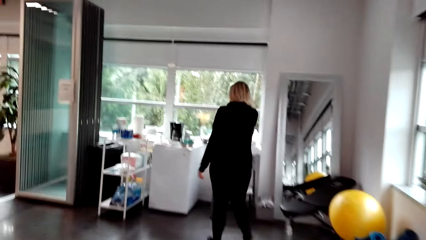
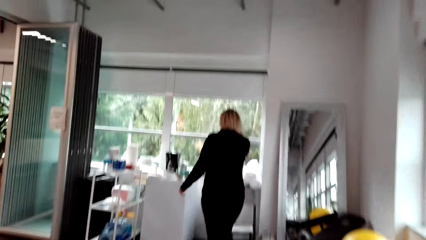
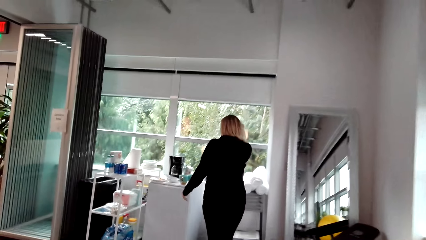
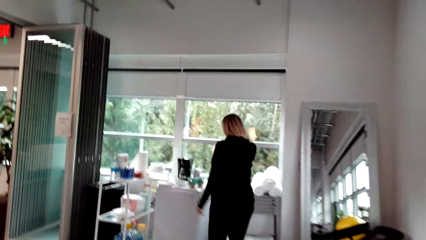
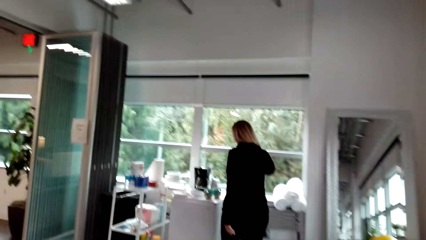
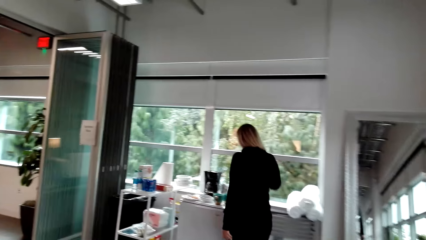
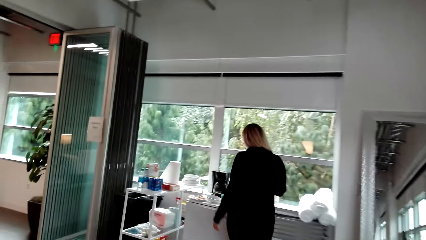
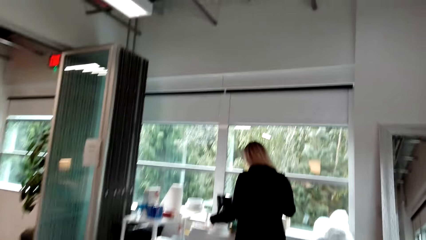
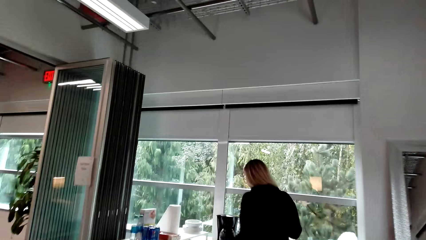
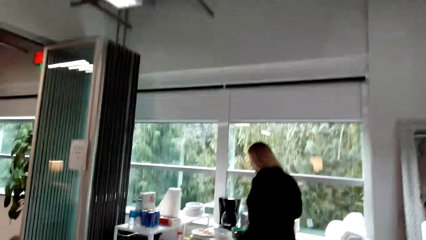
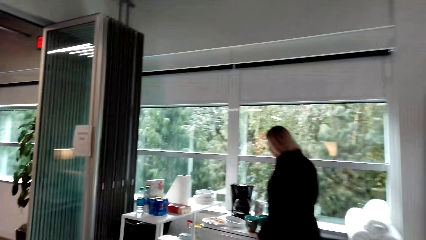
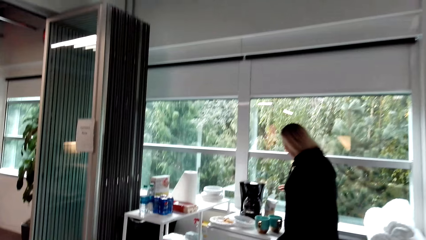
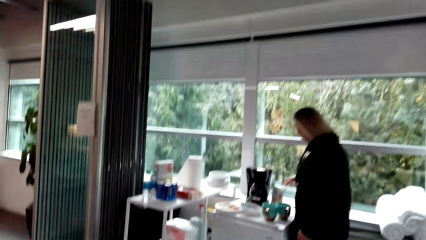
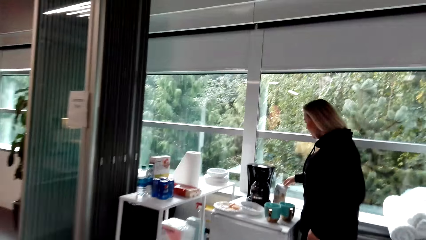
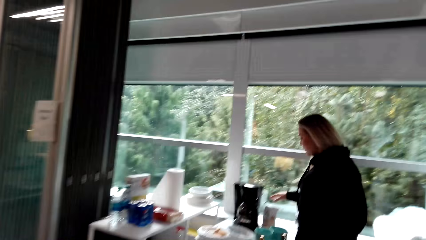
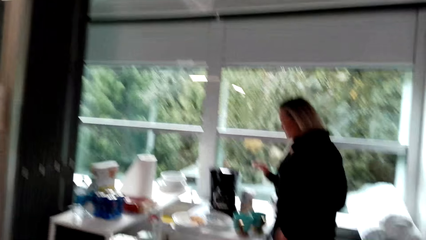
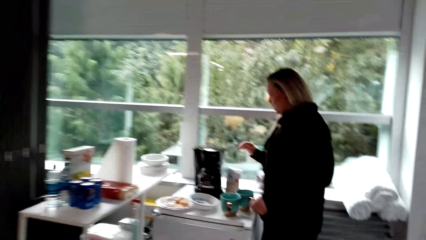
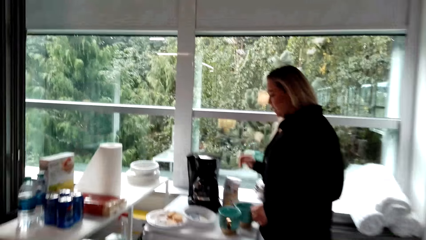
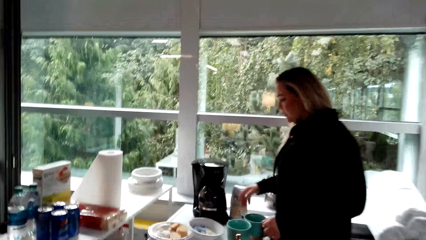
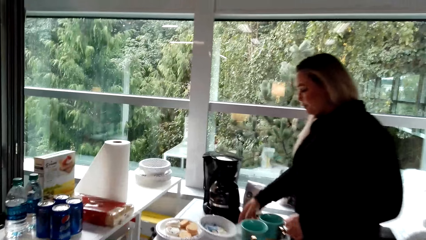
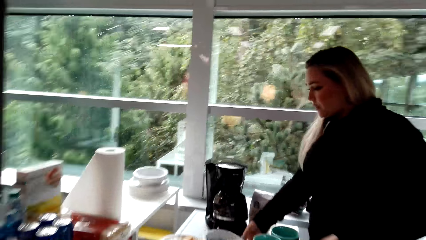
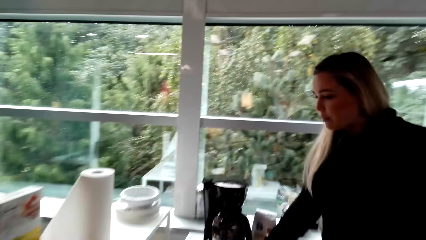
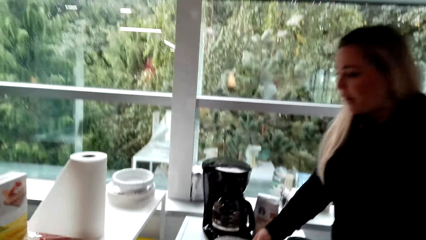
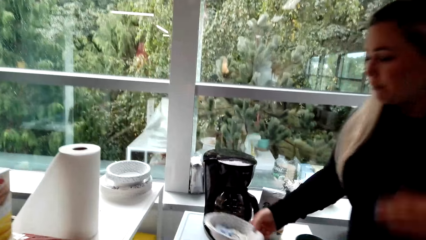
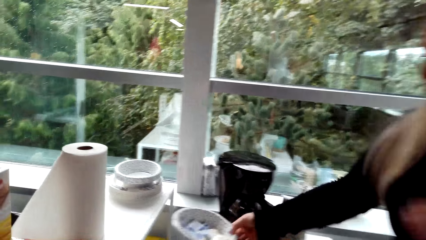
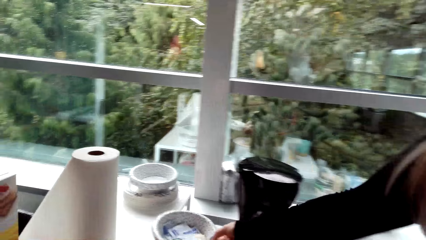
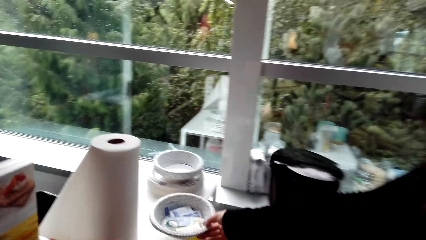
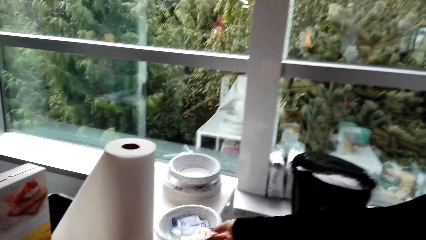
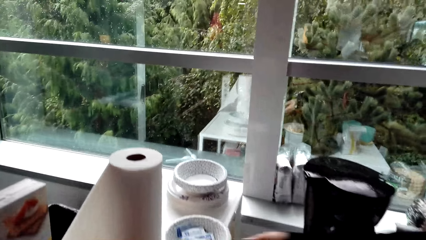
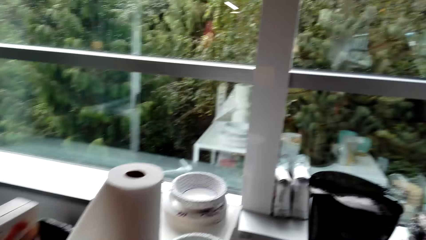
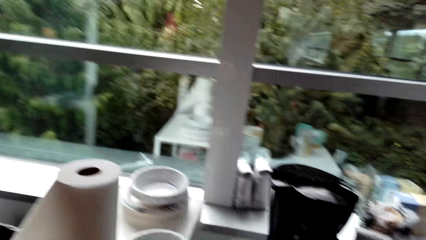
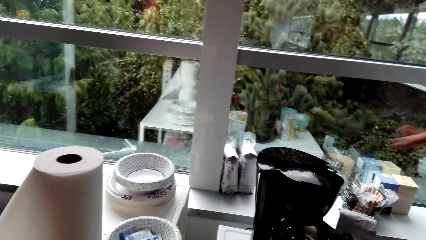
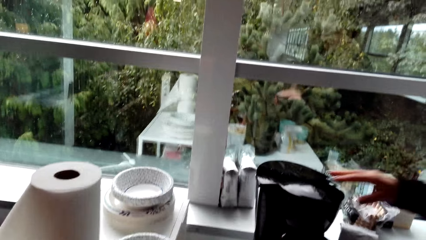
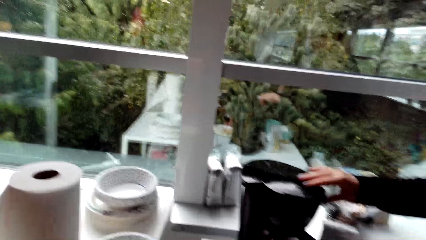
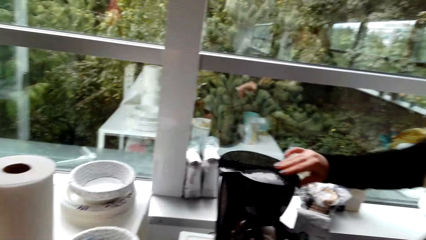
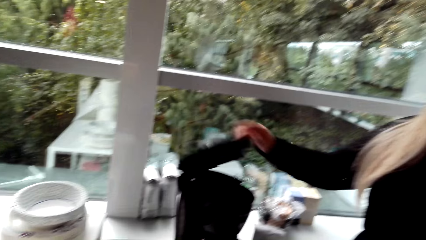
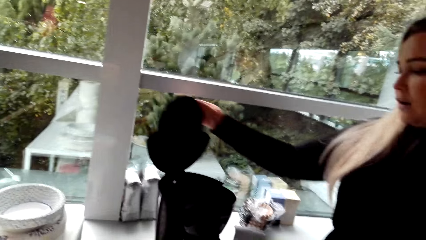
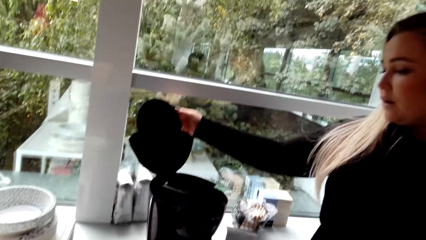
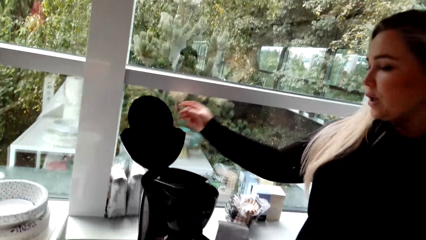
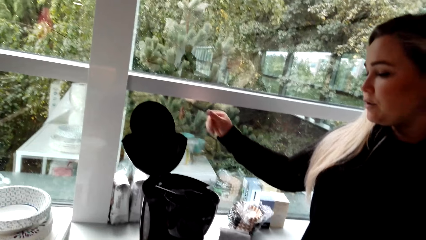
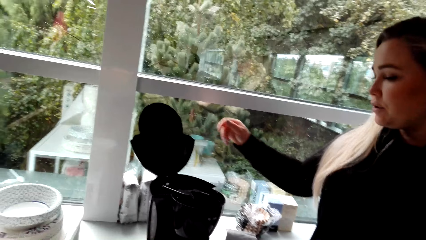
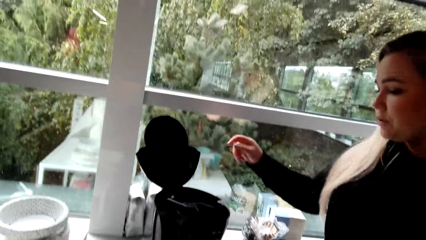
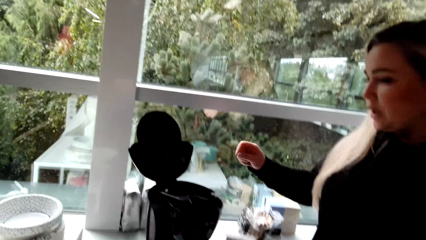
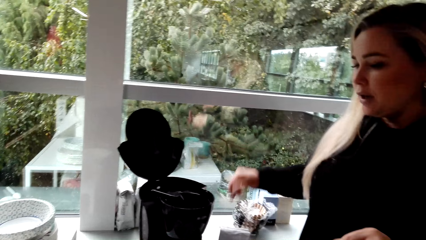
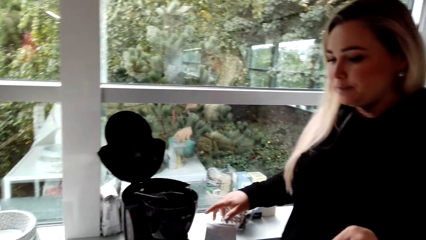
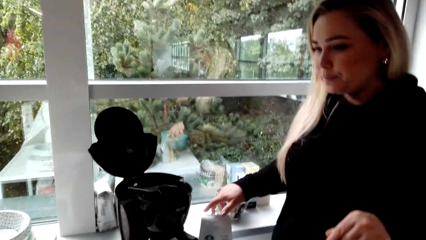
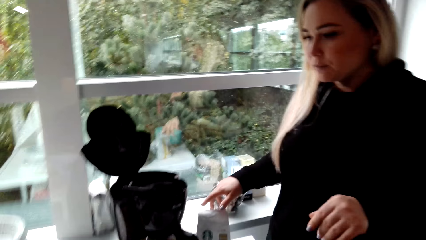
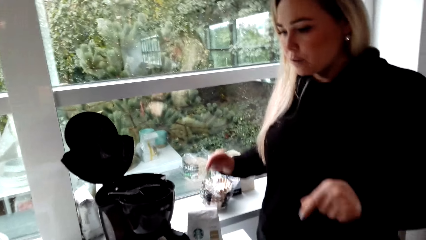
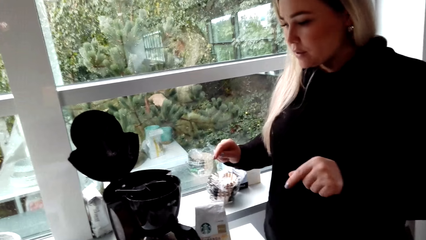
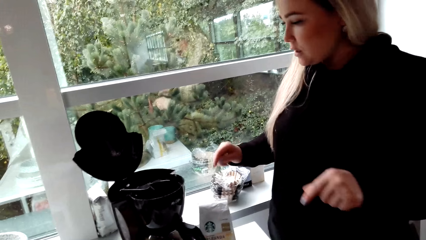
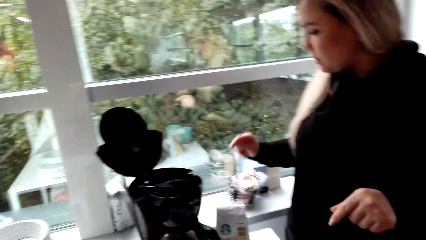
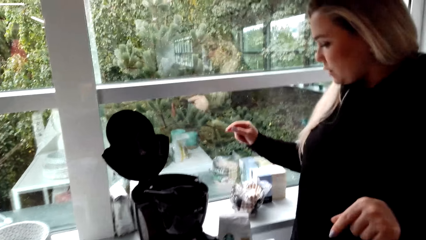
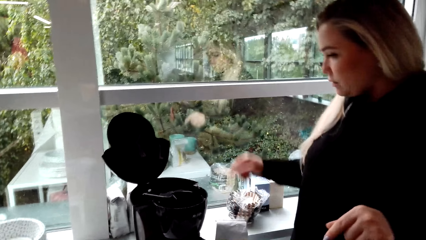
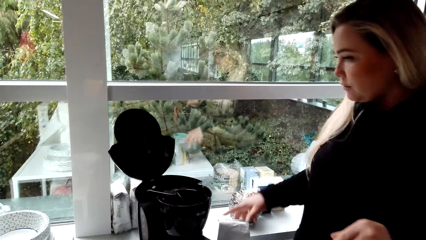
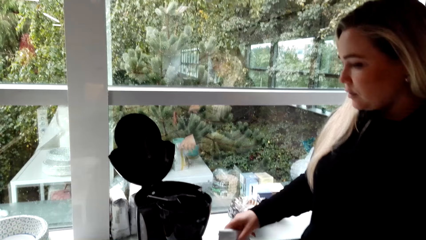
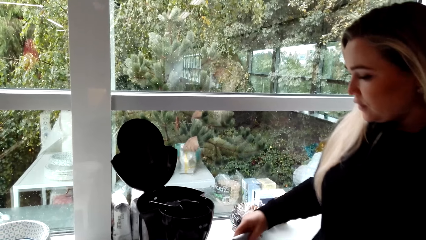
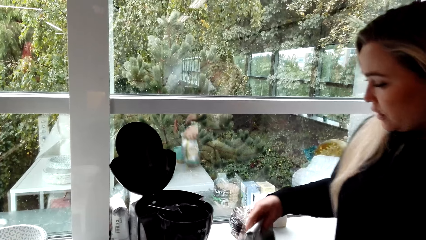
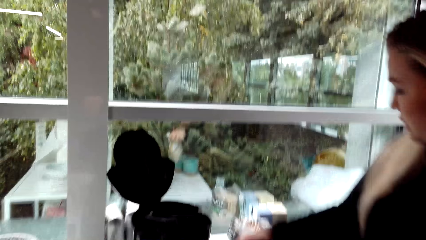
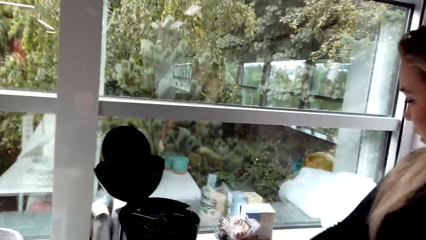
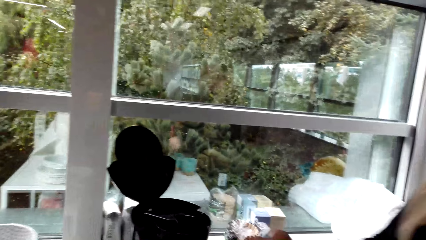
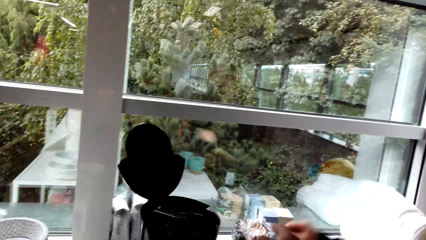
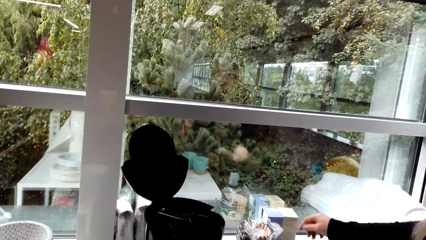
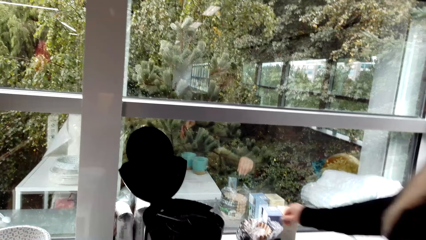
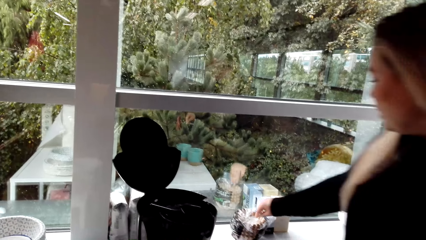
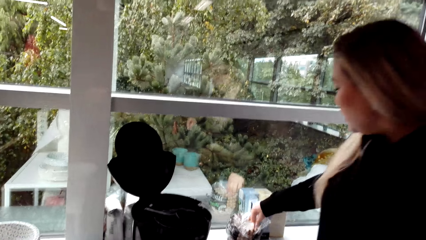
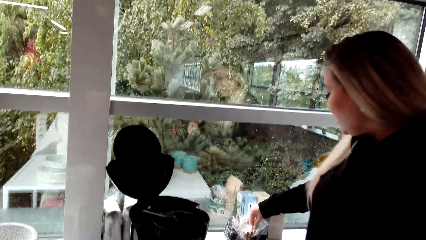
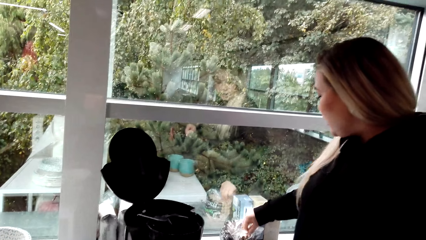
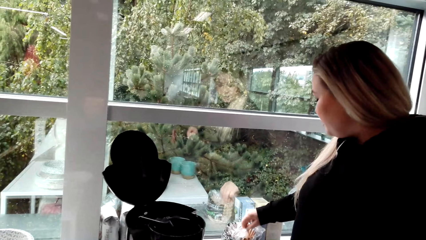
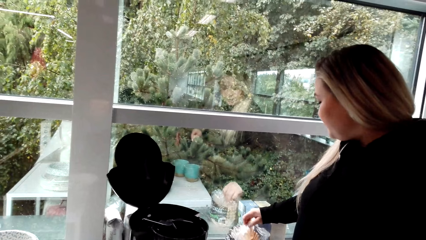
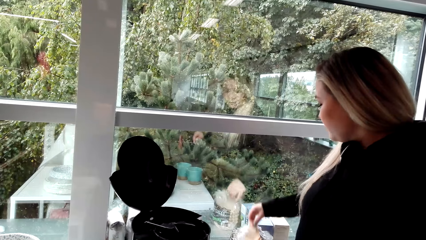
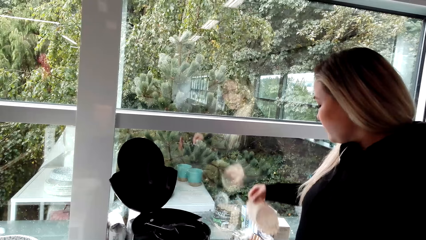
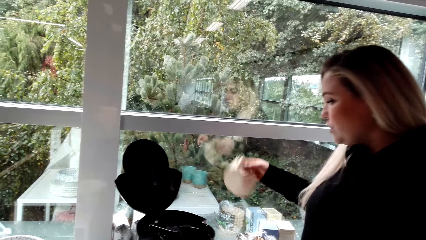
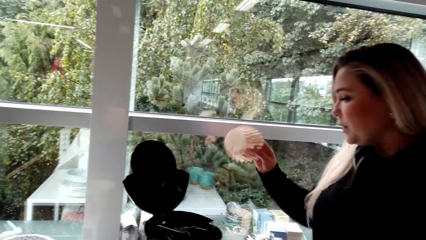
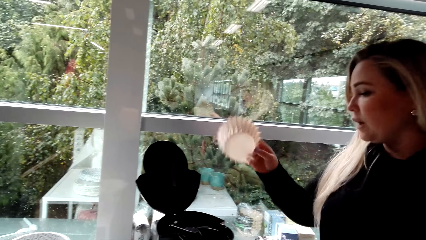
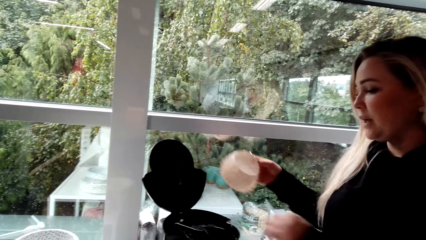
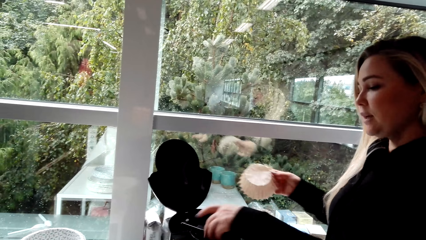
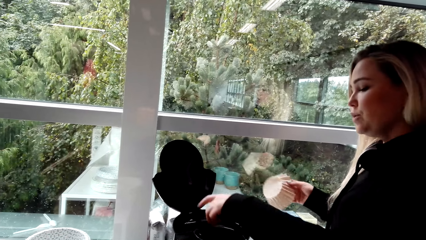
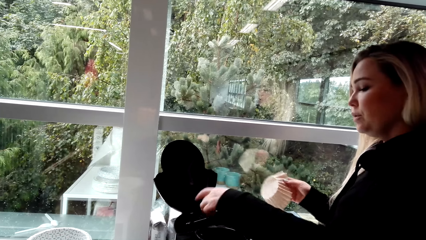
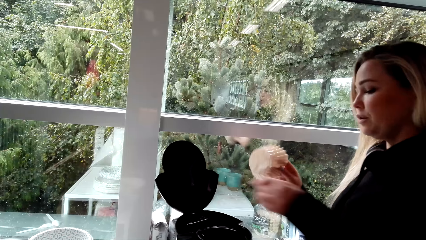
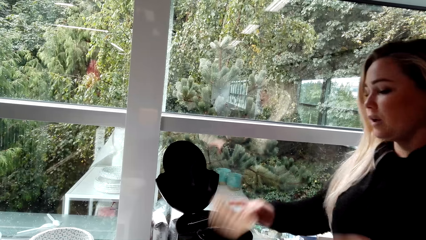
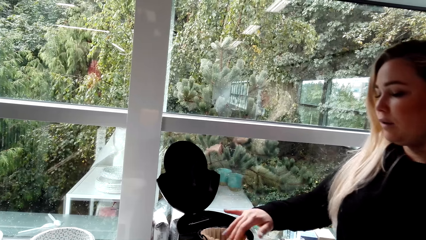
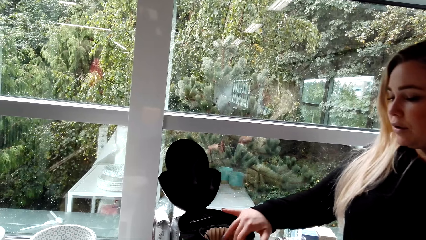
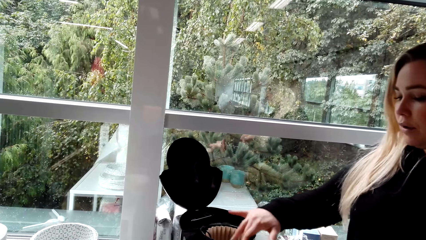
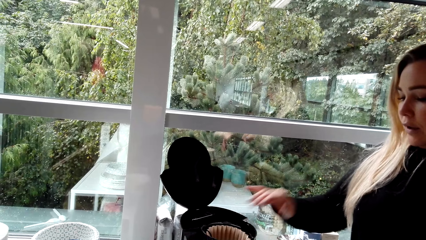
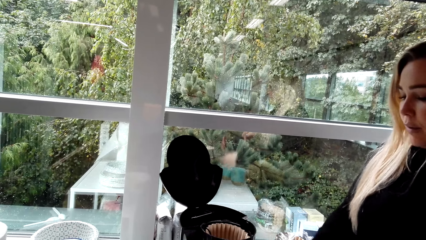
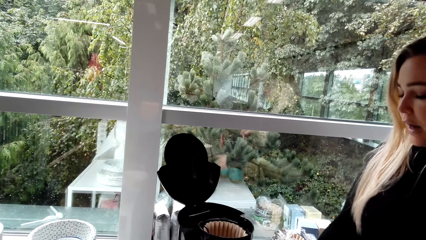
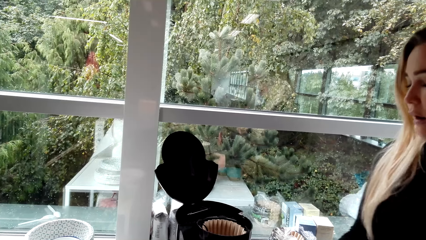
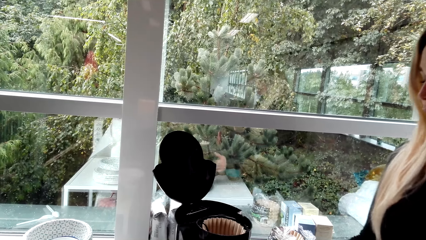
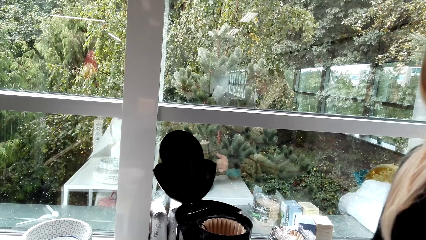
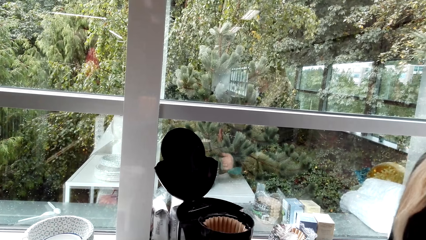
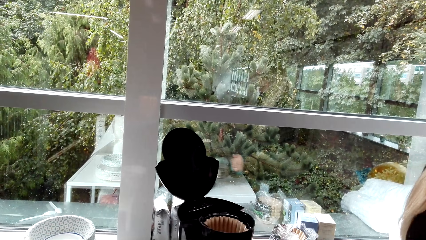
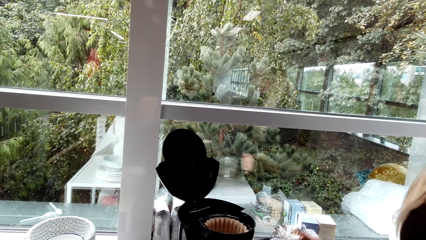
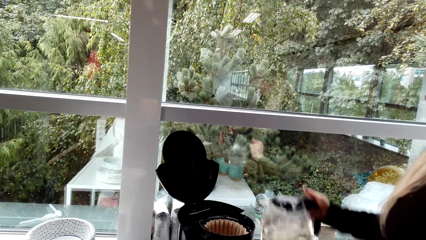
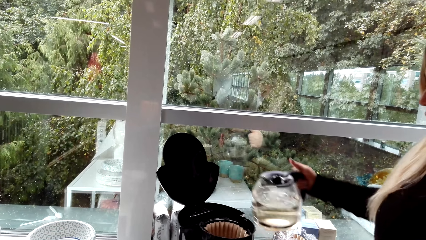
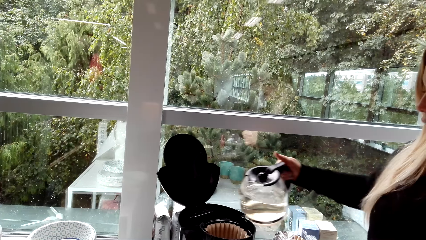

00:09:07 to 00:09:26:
A woman walks in the room. The camera wearer moves the plate. The woman opens the coffee maker. The woman picks up the coffee, picks up a filter paper and puts the filter paper in the coffee maker.
